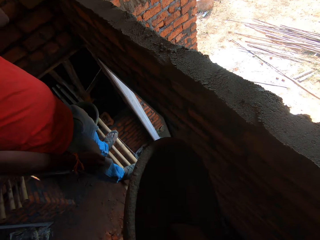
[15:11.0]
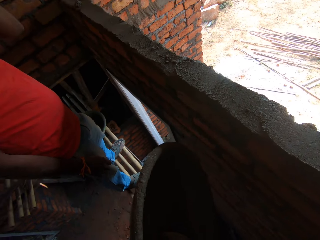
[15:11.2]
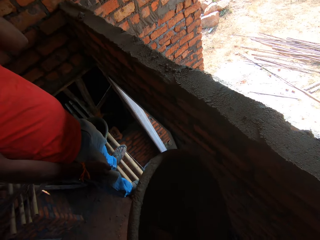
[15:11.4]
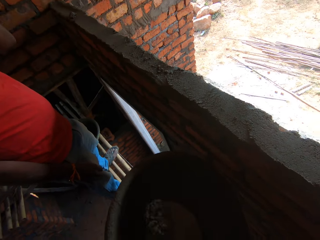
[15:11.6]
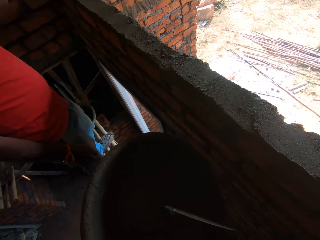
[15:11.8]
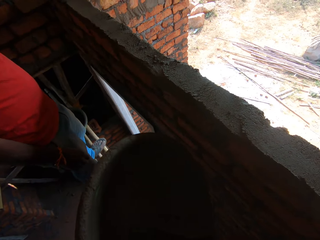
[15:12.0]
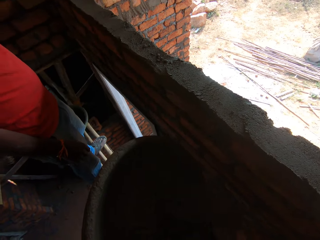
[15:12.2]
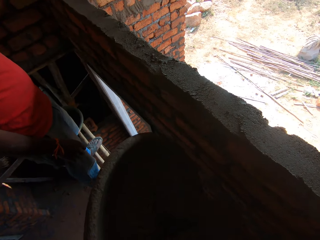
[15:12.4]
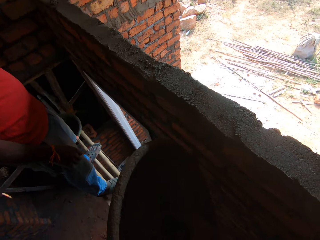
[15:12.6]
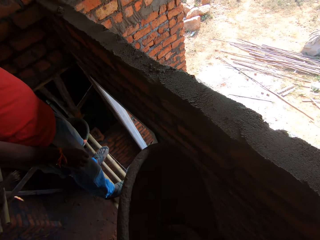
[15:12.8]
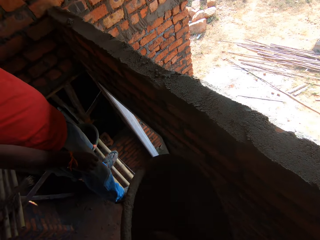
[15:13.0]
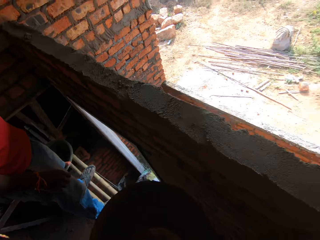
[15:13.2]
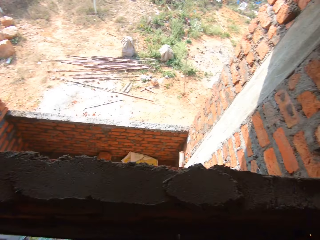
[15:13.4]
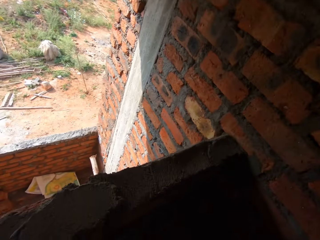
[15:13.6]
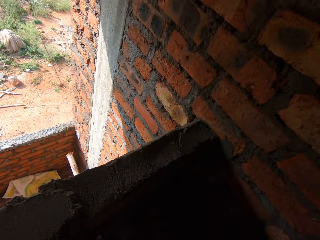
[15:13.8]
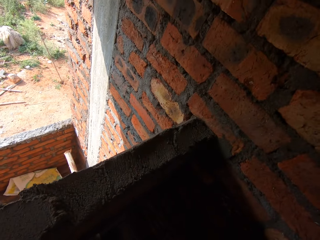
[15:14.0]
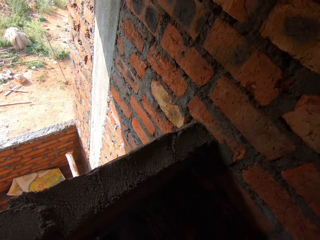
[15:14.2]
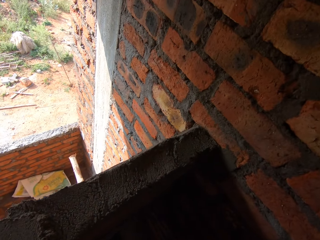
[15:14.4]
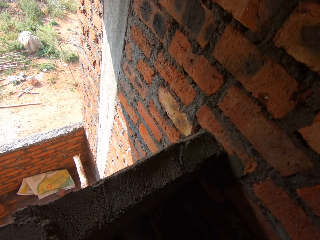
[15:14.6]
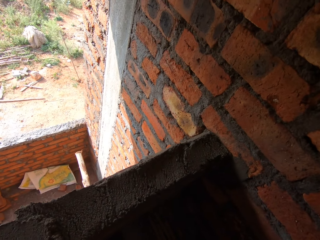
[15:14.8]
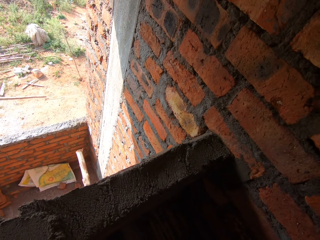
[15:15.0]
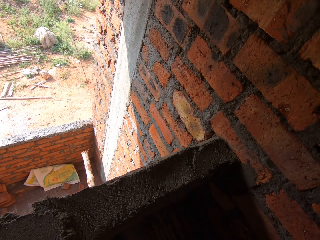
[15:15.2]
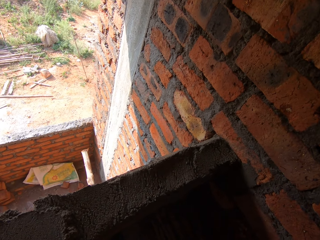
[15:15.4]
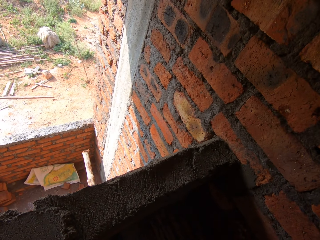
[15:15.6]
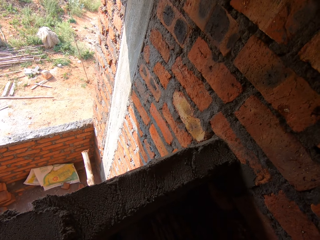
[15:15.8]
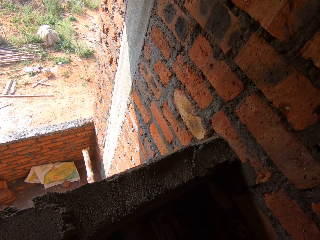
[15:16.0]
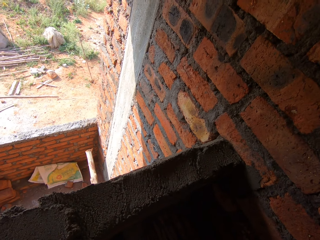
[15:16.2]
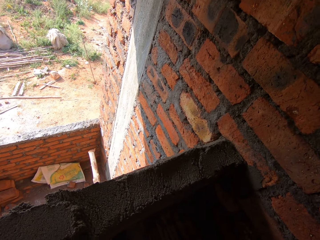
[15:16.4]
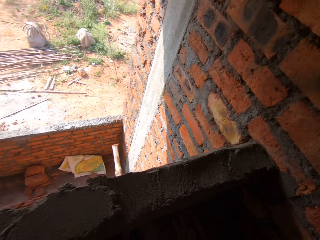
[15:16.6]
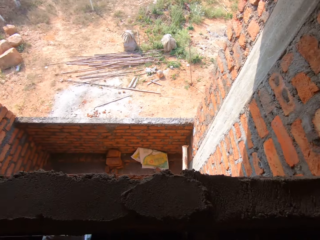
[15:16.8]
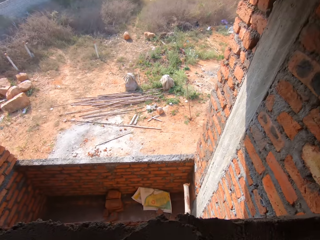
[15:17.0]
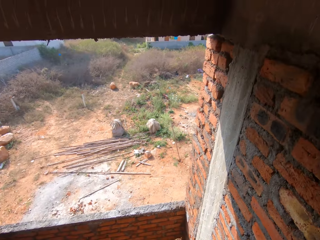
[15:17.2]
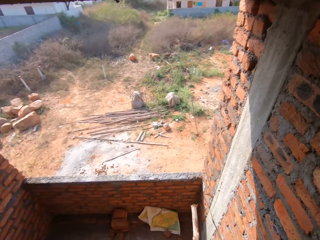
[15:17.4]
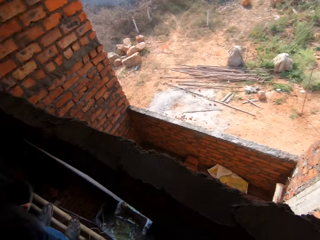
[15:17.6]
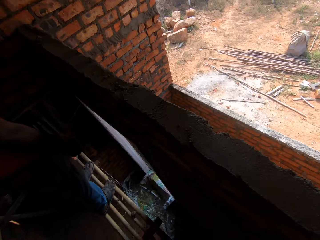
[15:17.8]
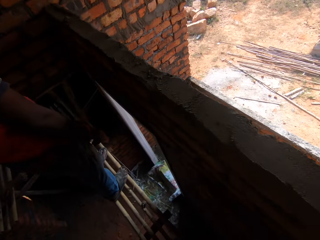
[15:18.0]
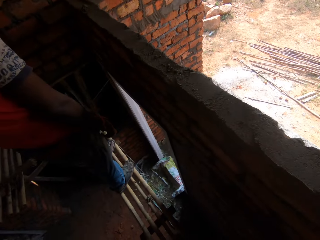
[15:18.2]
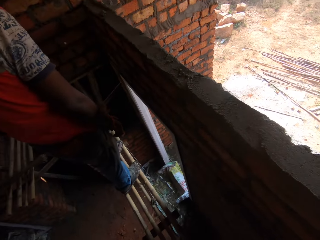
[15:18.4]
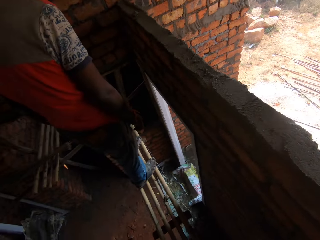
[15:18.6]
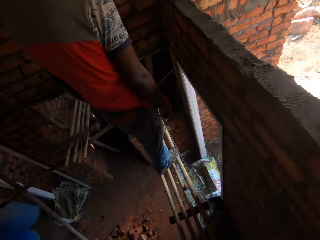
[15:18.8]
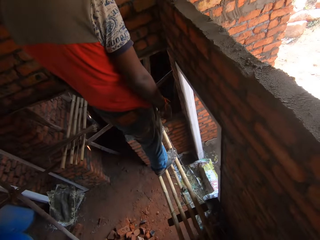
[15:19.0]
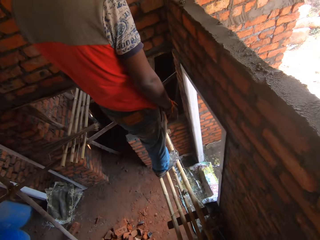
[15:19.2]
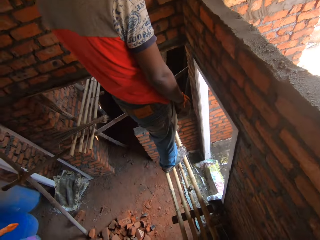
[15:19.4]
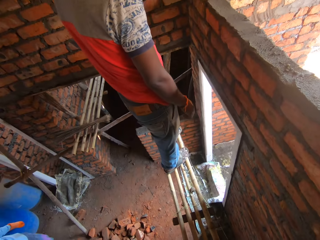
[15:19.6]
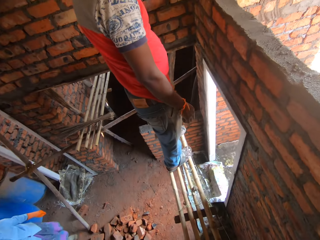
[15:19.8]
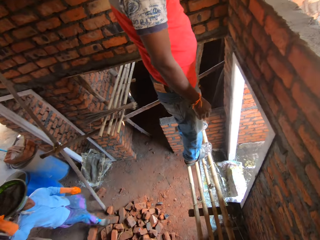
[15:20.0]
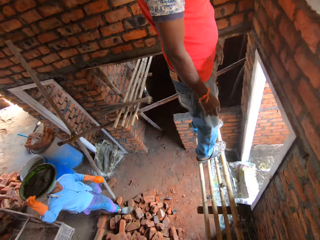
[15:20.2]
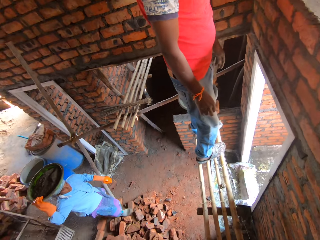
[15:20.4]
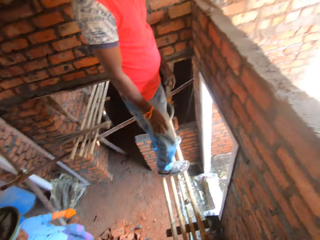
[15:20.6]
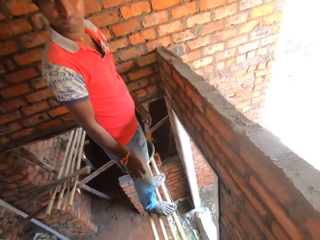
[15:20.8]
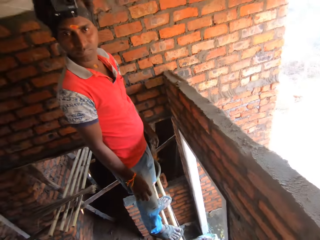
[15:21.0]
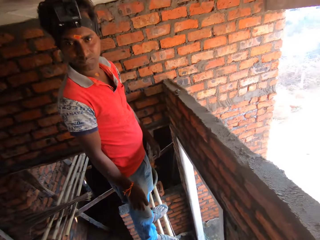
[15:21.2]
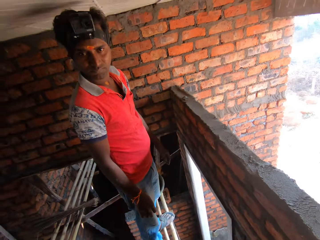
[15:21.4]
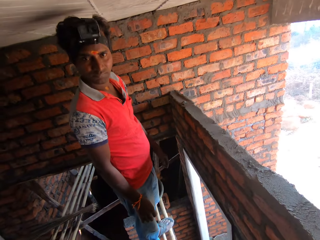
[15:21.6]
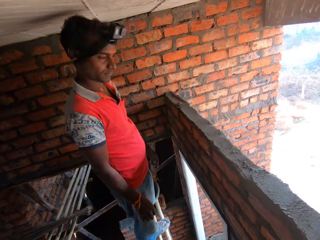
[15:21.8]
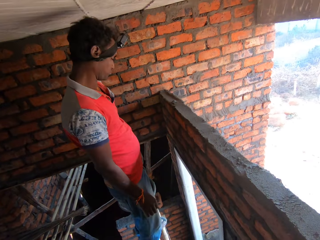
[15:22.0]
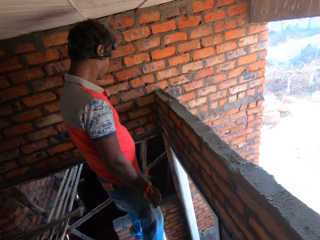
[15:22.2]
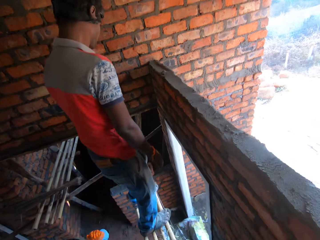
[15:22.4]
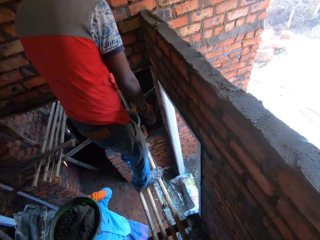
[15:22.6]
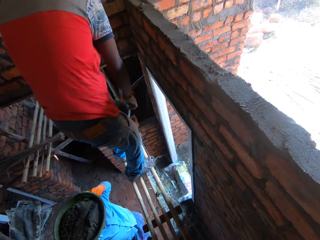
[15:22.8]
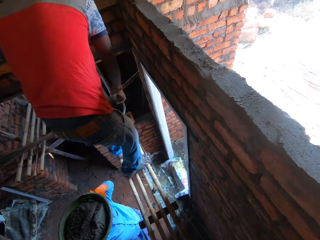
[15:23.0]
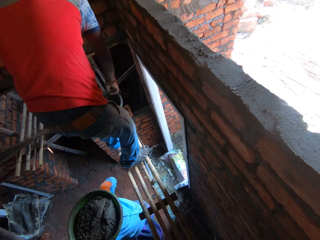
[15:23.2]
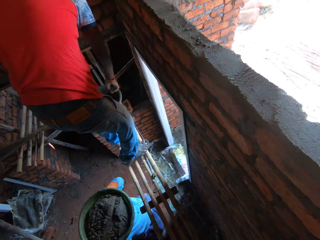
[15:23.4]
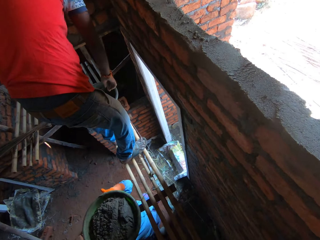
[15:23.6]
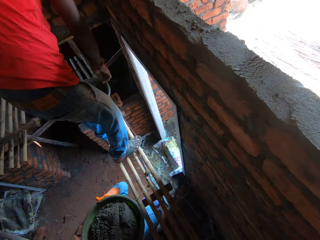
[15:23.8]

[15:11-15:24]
A man wipes his face. The camera wearer smears cement on the bricks with a trowel. A lady carries a mortar tray on her head. The man converses with the camera wearer.

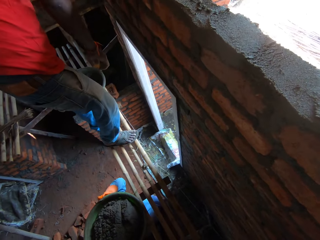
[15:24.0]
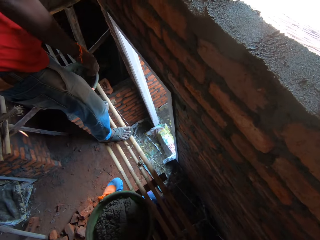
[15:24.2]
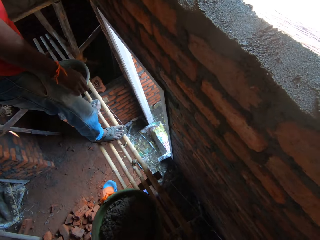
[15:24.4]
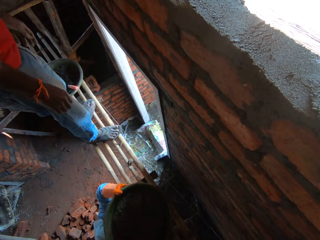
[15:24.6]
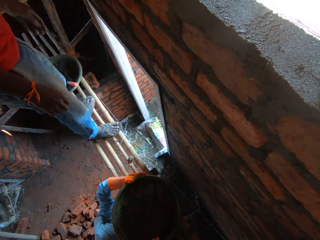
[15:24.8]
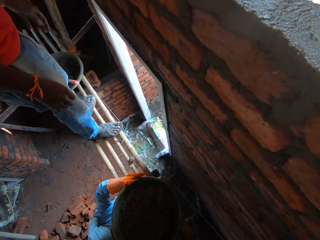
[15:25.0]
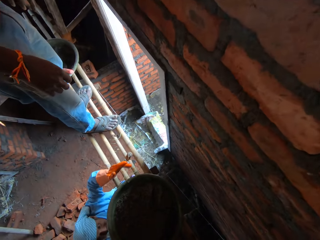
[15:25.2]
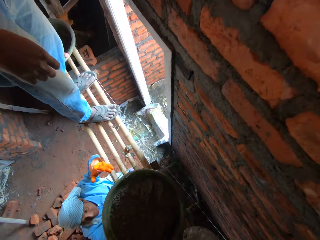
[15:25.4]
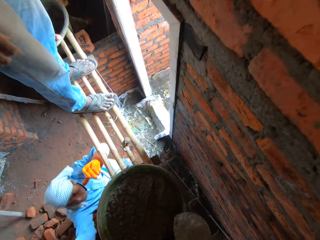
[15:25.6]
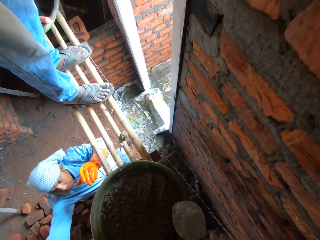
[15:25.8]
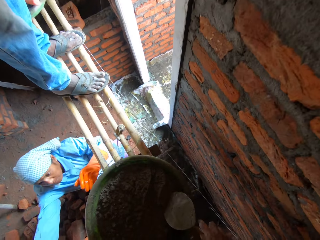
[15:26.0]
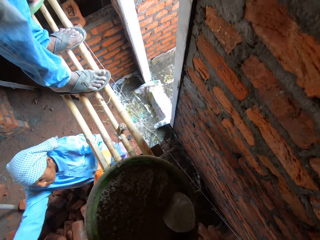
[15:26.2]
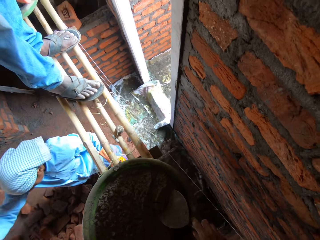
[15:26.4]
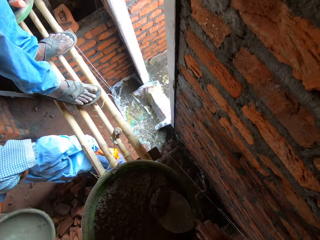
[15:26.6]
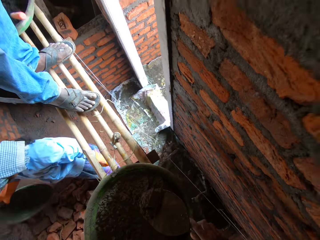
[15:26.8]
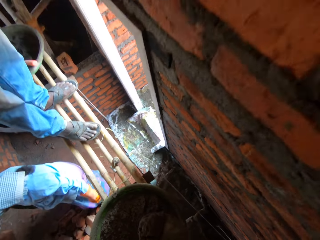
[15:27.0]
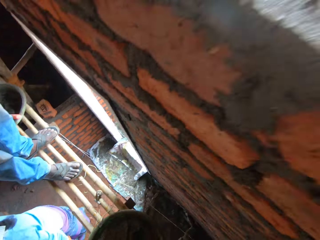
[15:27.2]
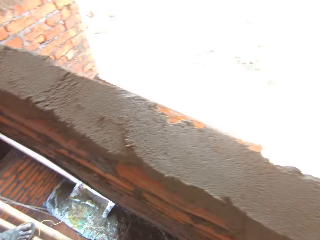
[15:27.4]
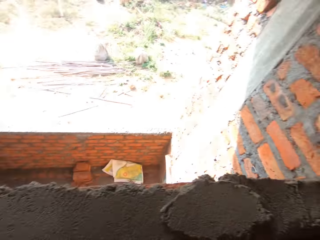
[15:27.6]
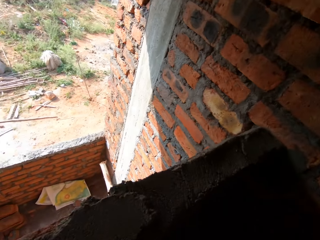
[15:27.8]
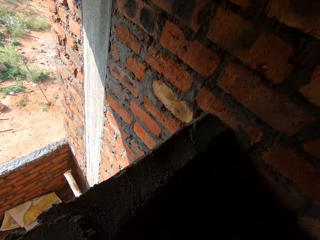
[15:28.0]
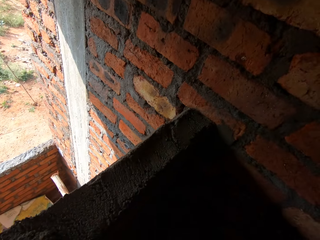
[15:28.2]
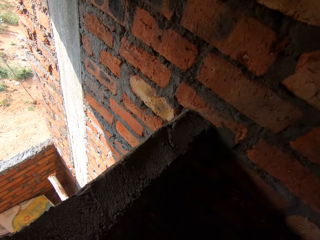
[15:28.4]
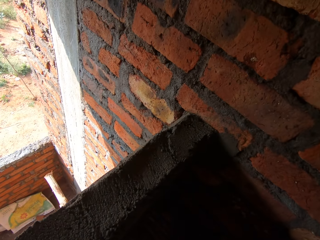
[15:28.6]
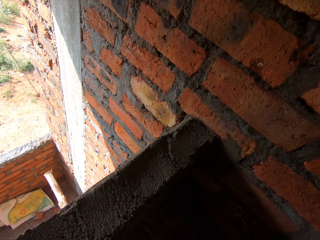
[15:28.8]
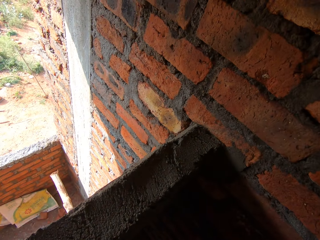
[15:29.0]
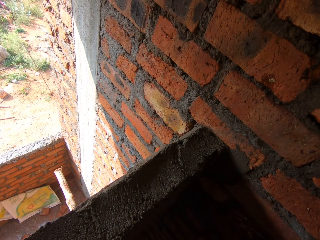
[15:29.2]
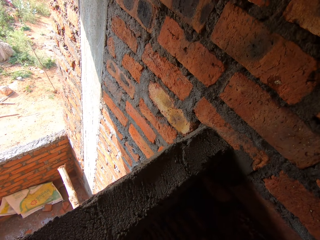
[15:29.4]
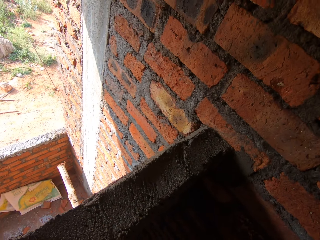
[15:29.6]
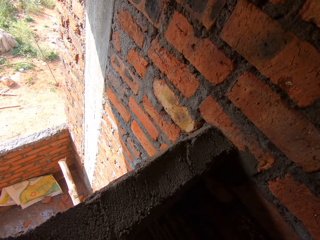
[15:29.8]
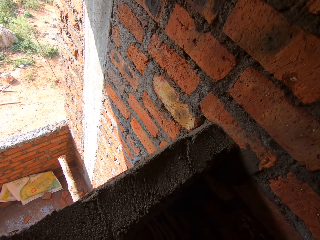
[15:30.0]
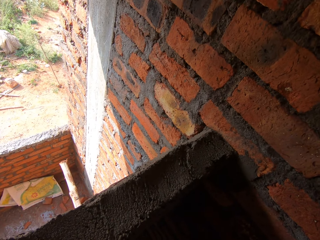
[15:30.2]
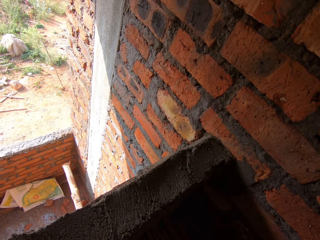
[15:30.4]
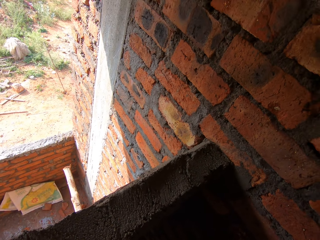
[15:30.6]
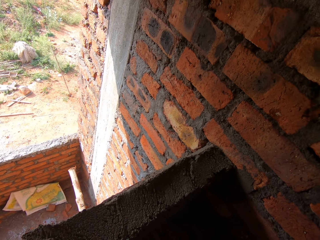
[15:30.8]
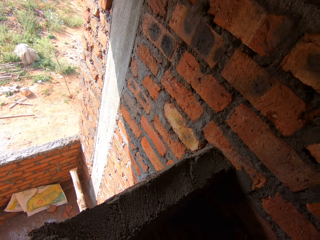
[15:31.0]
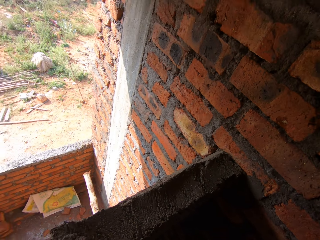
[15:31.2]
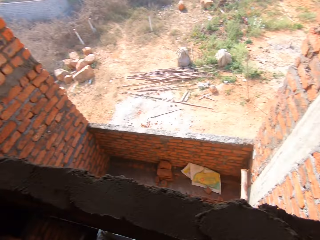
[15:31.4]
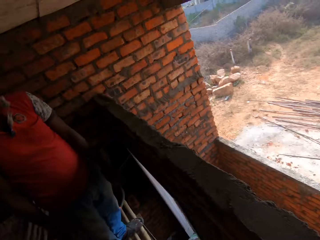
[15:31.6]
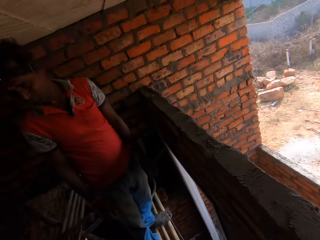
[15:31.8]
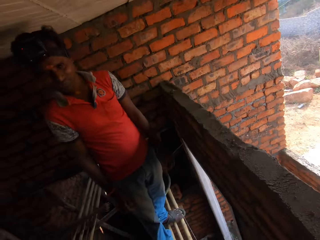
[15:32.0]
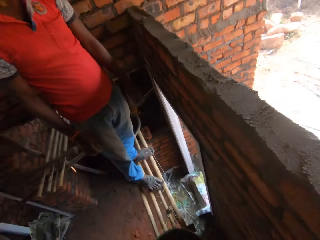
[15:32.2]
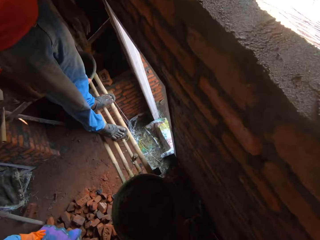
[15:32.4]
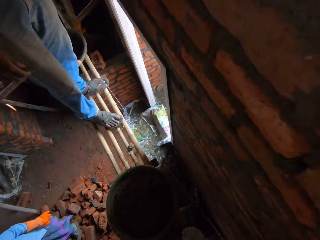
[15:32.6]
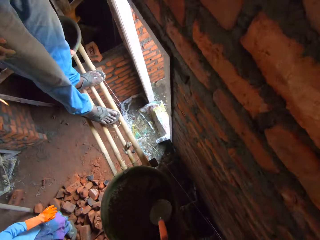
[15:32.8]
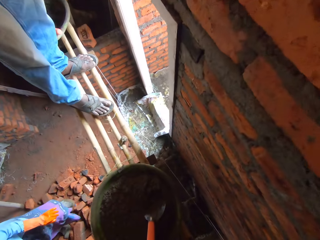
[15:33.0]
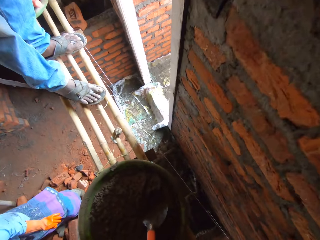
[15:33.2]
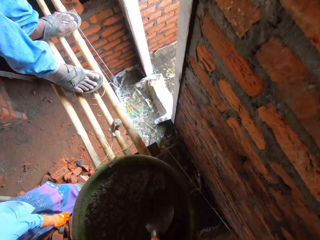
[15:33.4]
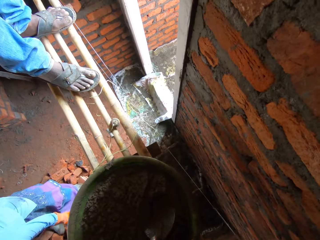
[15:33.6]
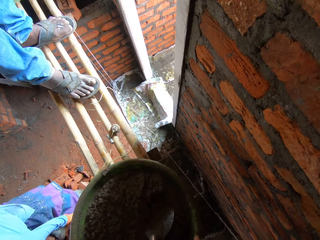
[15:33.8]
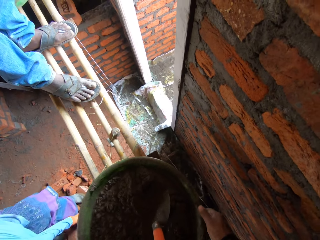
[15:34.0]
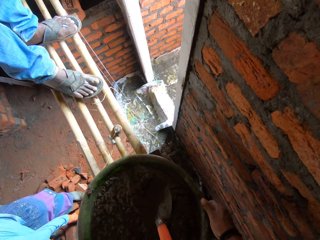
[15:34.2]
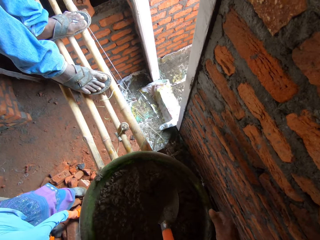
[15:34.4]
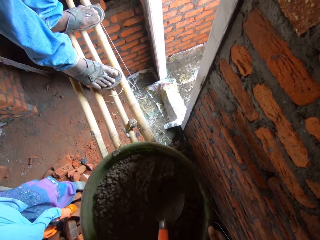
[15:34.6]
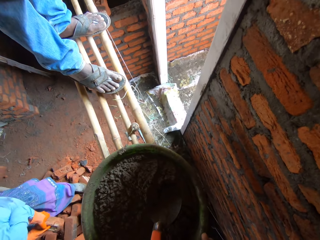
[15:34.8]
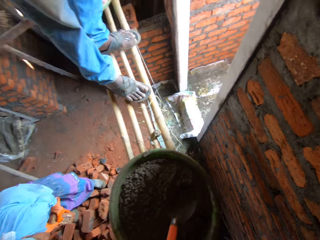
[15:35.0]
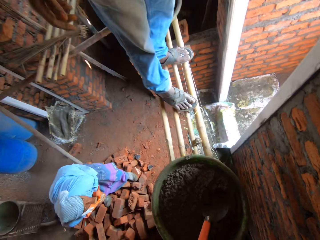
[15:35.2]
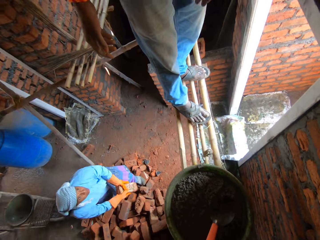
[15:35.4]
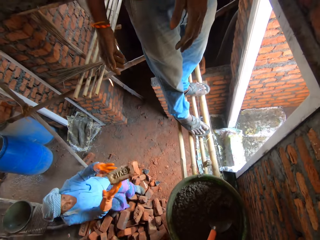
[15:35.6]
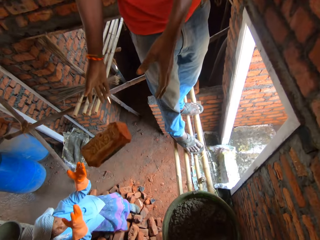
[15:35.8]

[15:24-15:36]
A lady puts the mortar tray on the surface. The camera wearer scoops cement with a trowel and smears the cement on the bricks with the trowel. They look around. They scoop the cement with the trowel. They place the trowel on the container. They turn the container with both hands. The lady picks up a brick.
